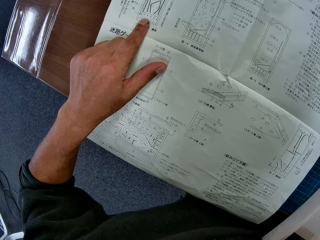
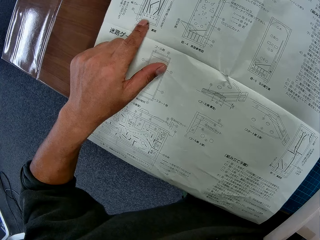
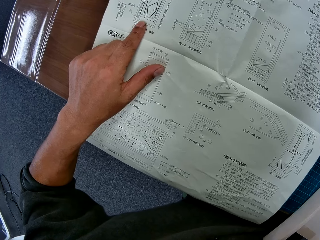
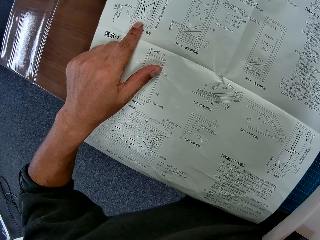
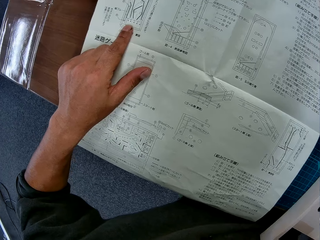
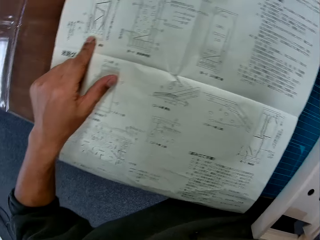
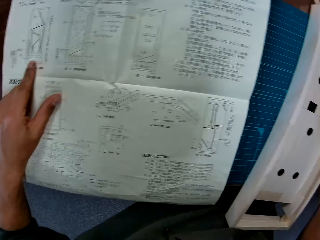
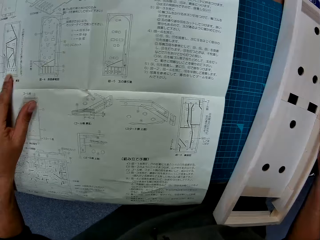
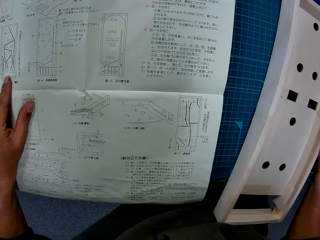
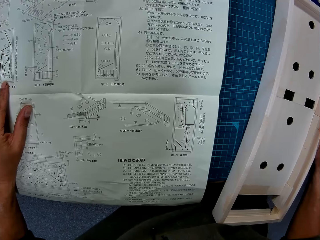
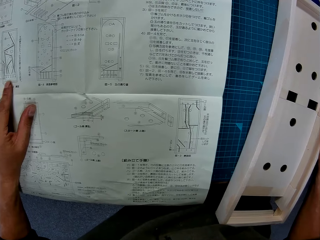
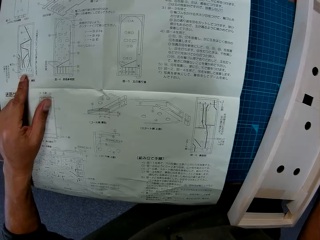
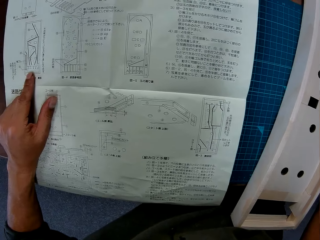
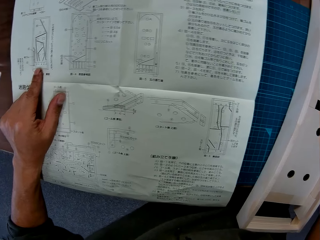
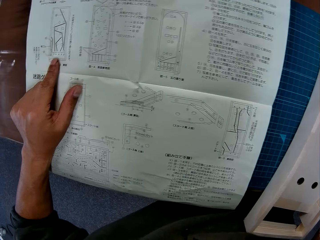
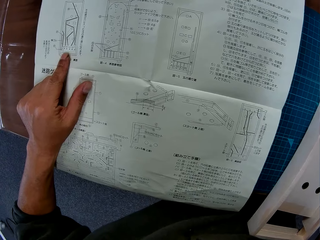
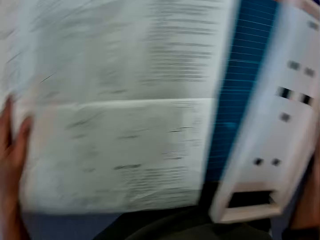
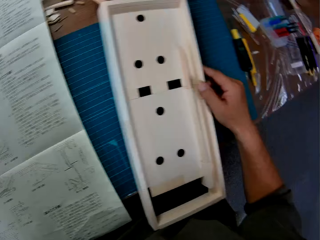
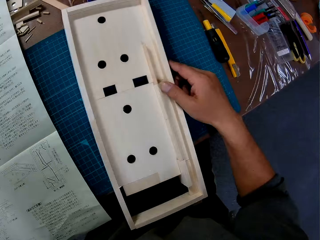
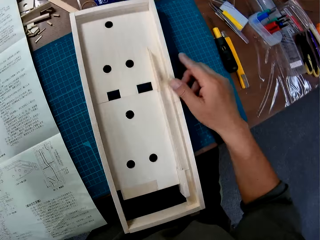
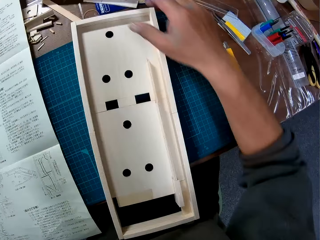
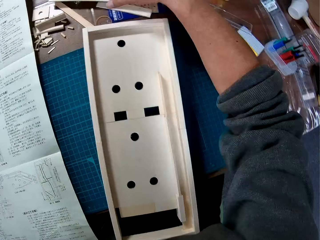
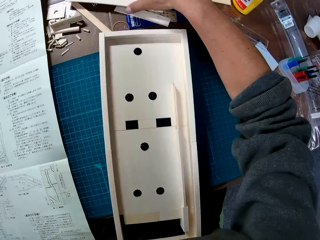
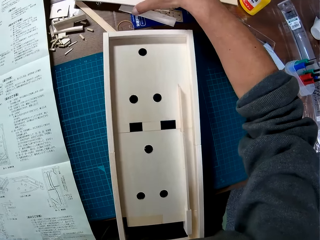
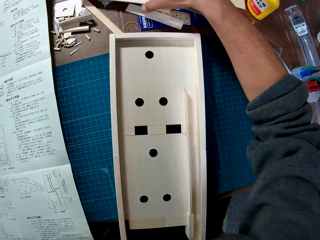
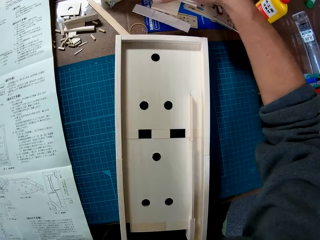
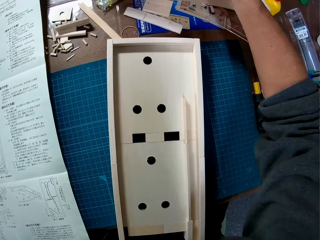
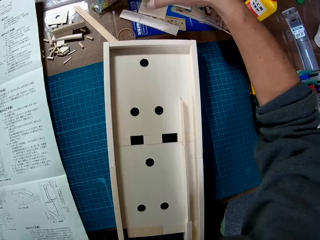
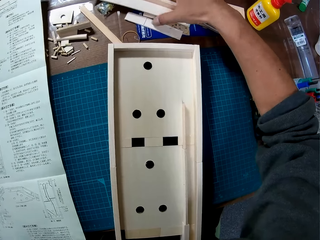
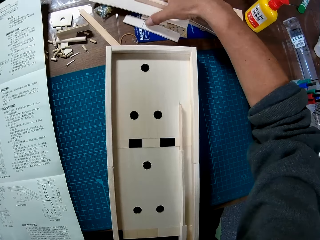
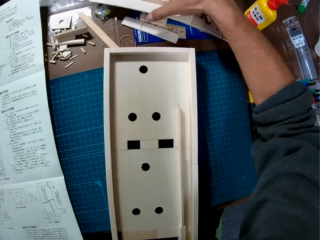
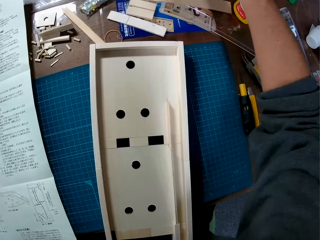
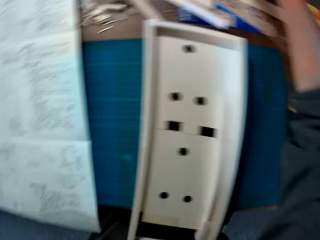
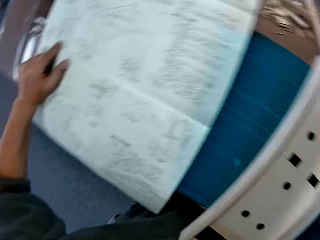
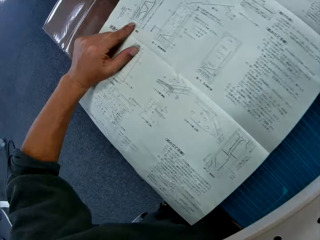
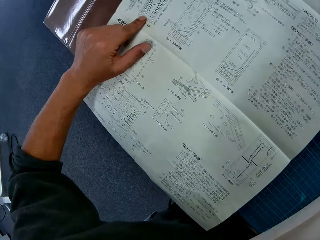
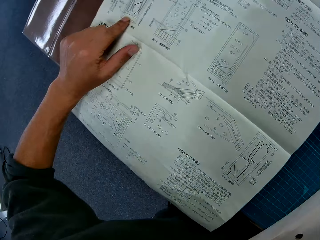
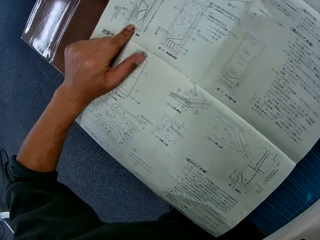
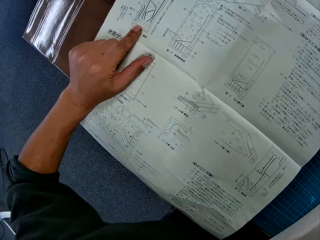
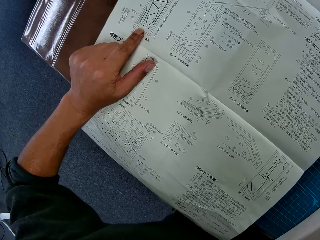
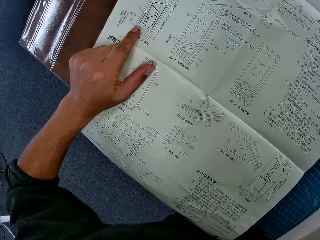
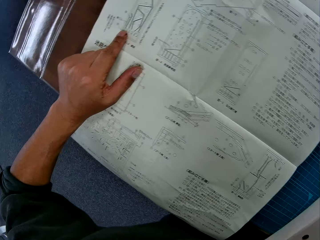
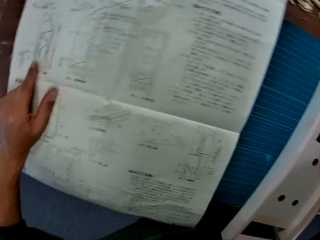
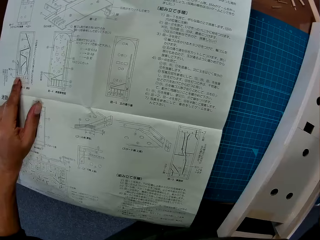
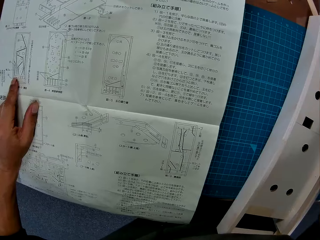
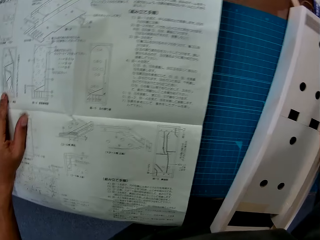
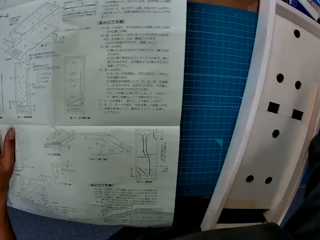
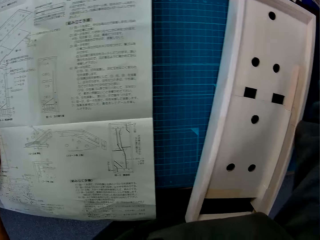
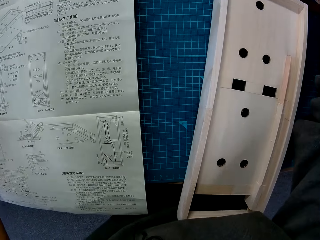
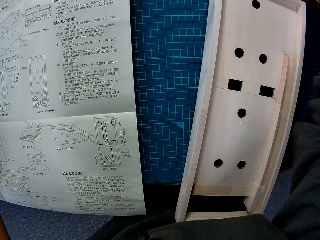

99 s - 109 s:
The camera wearer looks at the wooden object. He places his right hand on a wooden piece on the table. He moves an object. He glances at the instruction manual.

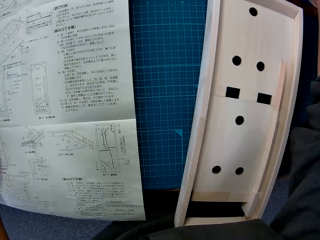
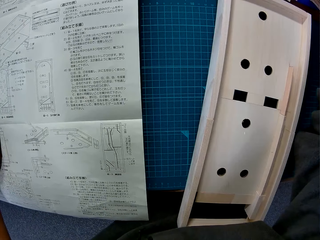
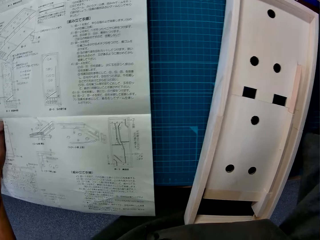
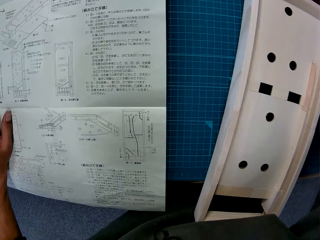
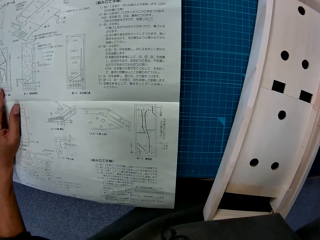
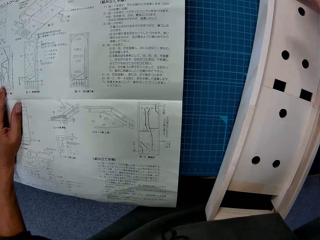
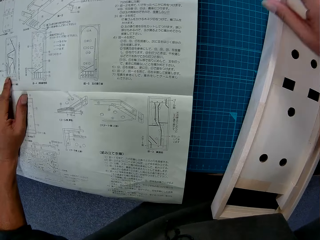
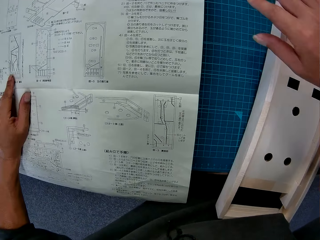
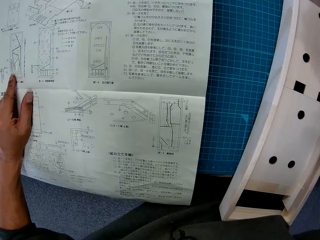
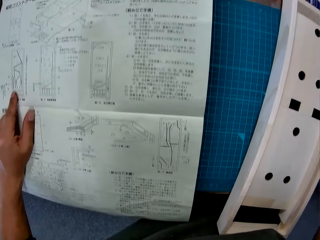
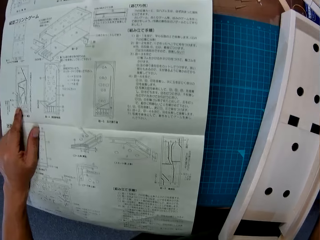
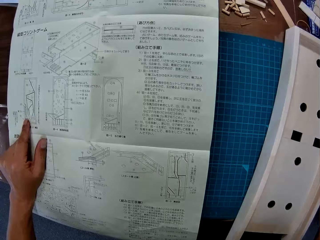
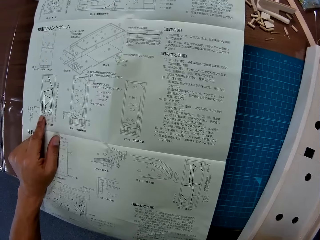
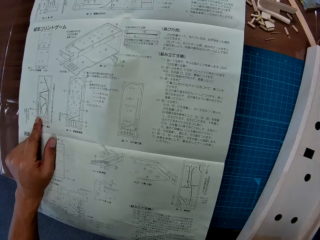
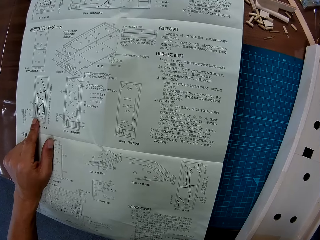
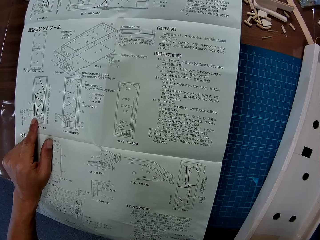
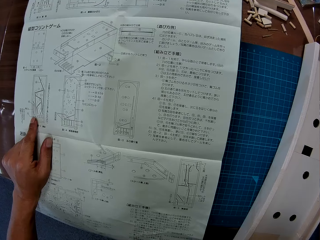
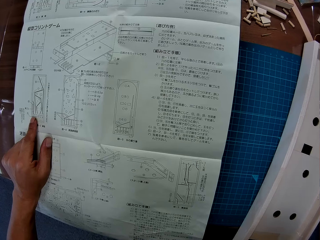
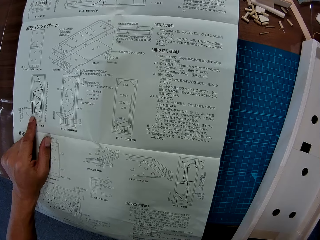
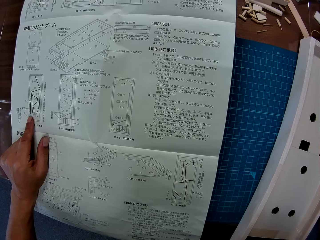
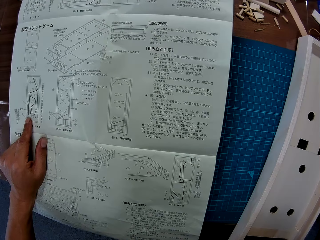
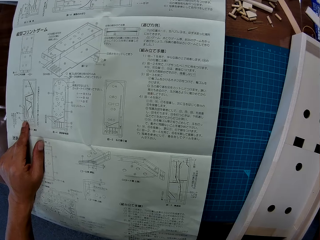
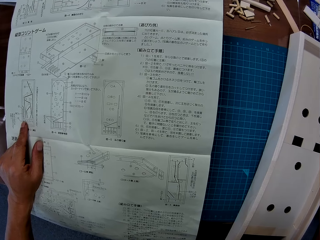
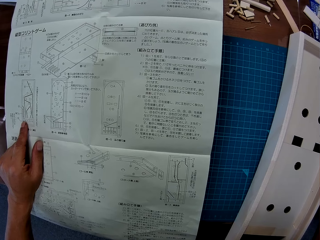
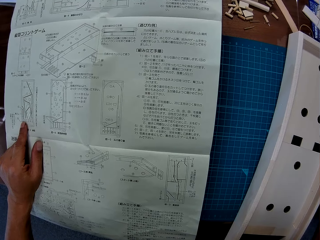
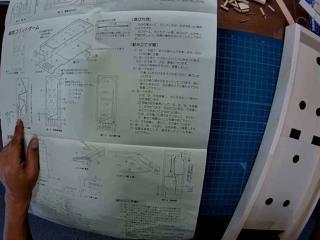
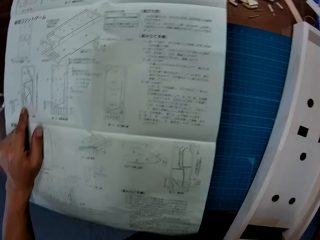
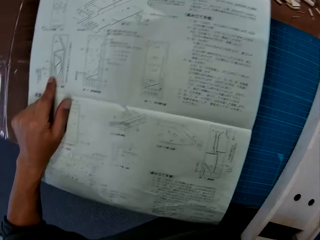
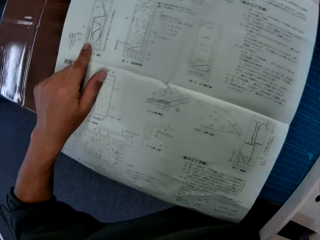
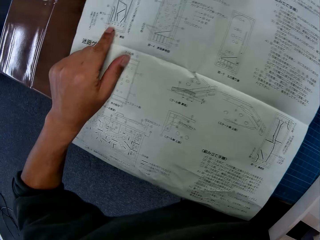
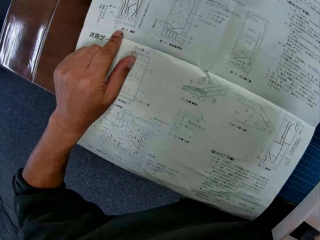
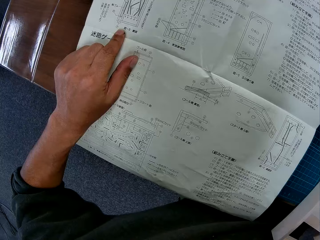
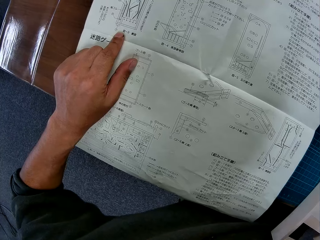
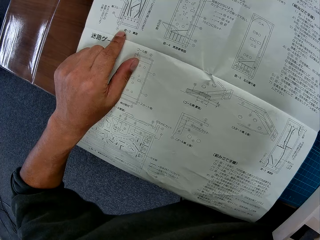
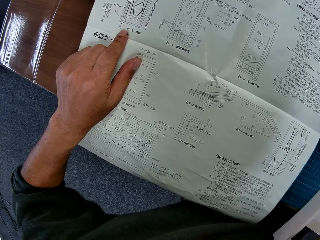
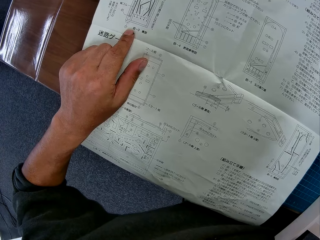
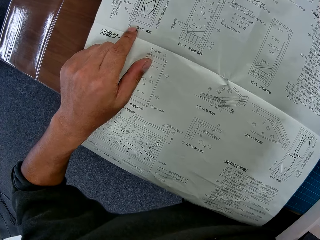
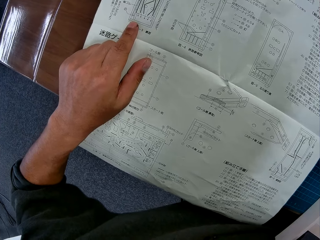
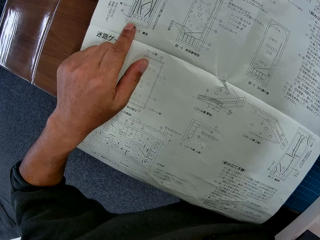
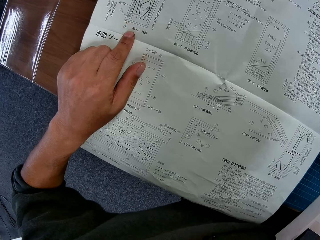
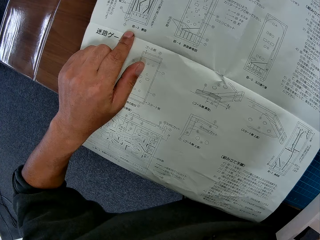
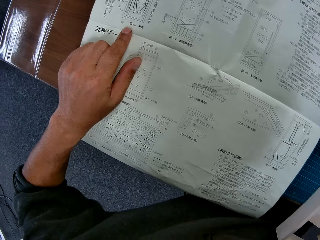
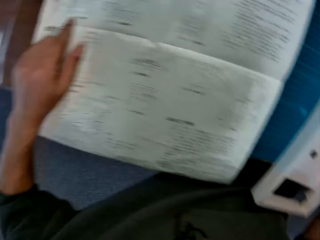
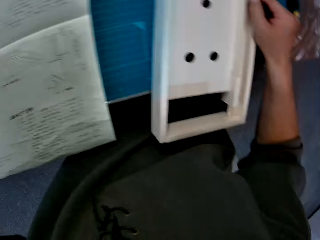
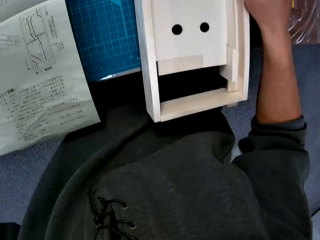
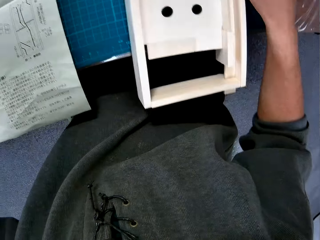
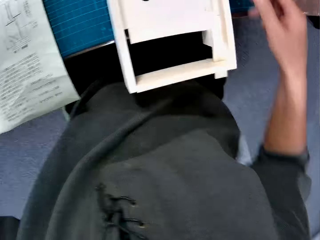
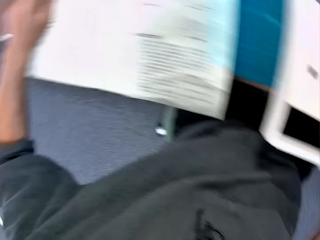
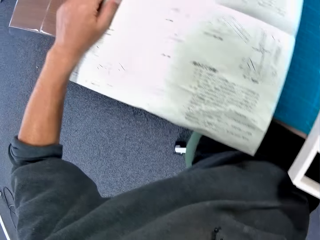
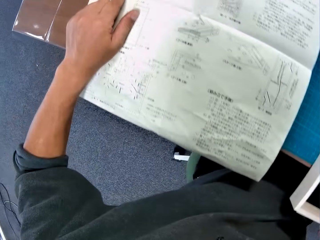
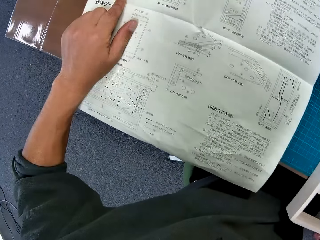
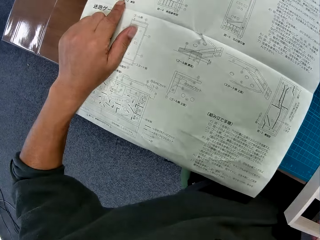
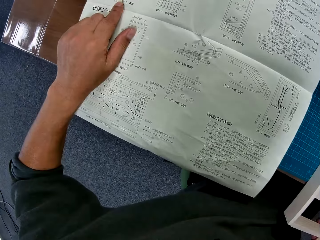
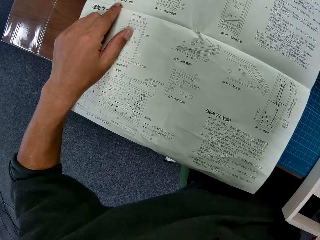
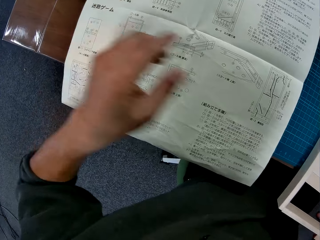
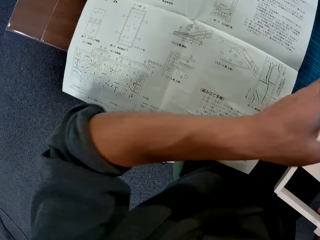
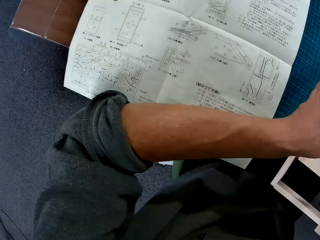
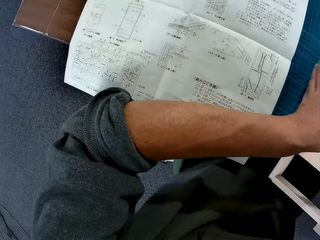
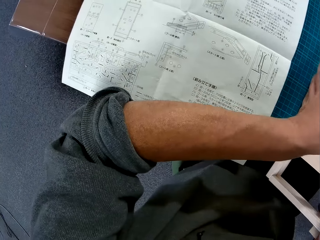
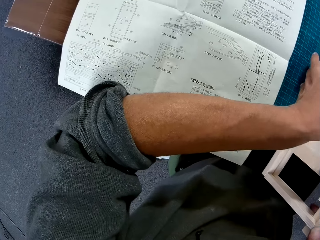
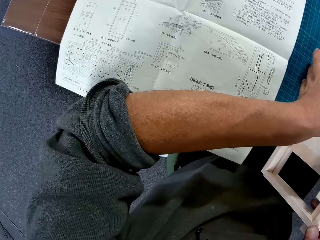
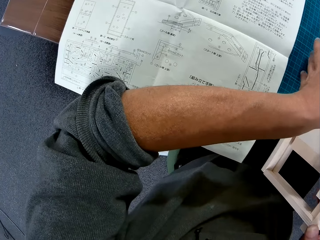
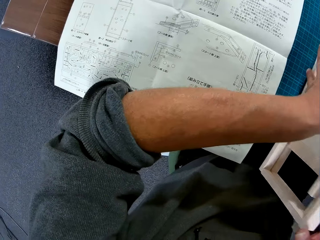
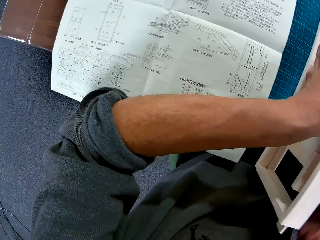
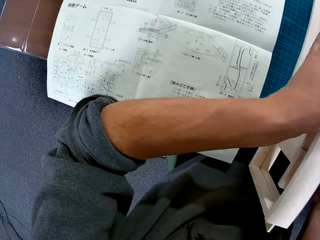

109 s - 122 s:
The camera wearer looks at the wooden object. He reads the manual. He looks at the wooden object. He reads the manual. He places his hands on the wooden piece on the blue sheet.
